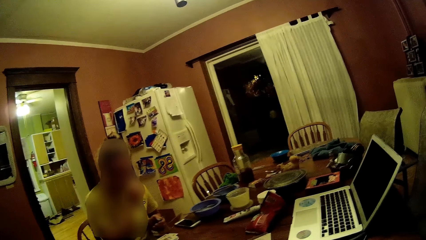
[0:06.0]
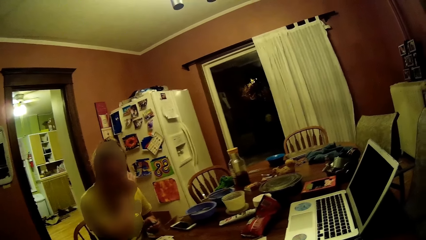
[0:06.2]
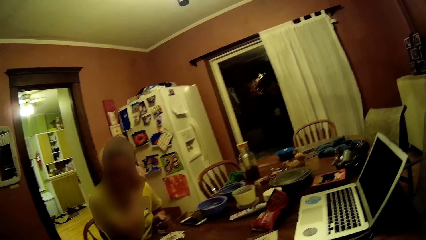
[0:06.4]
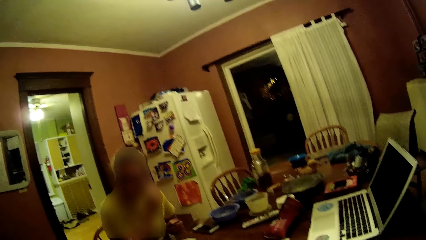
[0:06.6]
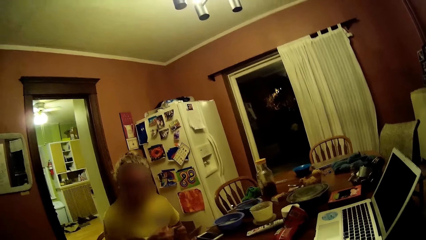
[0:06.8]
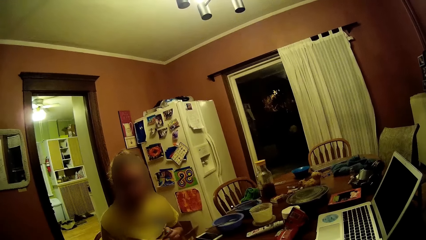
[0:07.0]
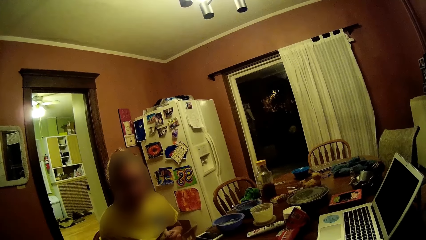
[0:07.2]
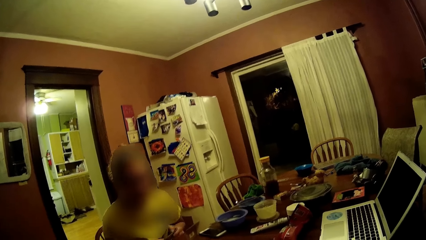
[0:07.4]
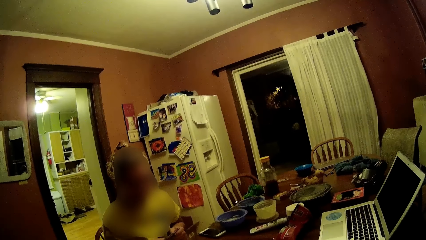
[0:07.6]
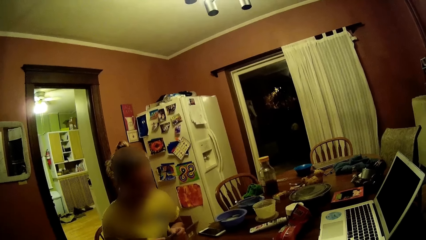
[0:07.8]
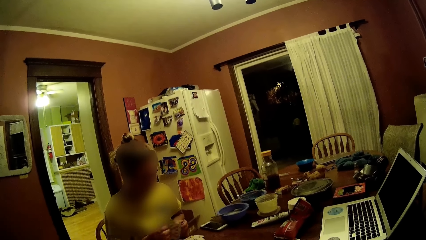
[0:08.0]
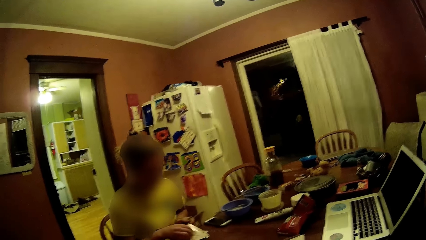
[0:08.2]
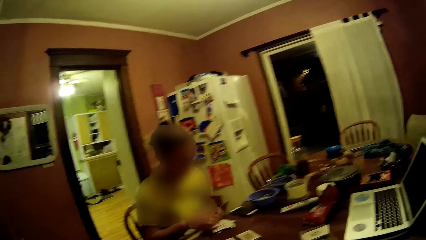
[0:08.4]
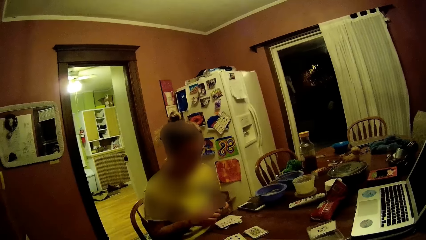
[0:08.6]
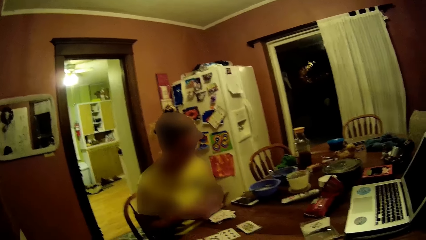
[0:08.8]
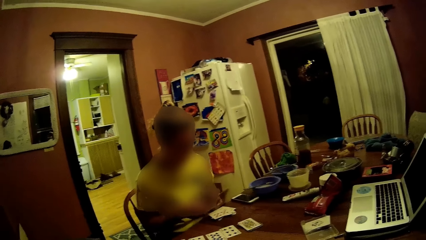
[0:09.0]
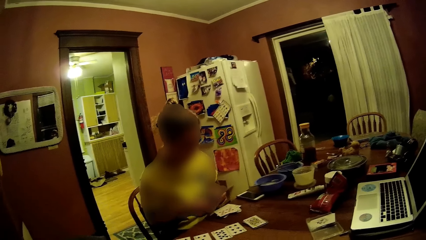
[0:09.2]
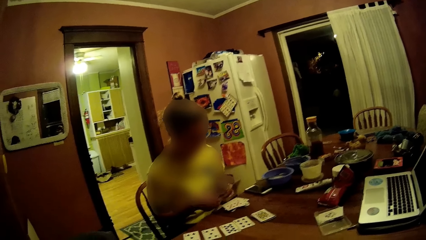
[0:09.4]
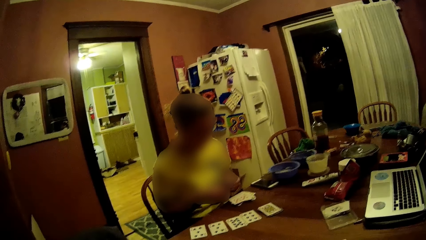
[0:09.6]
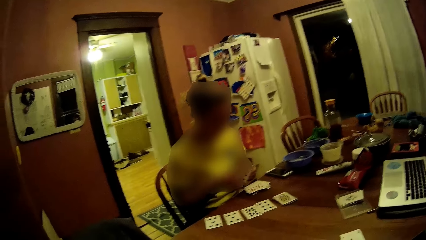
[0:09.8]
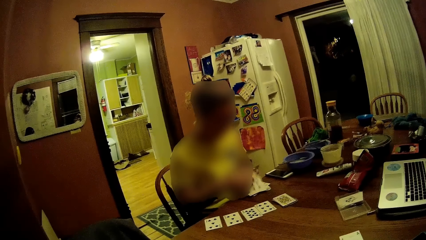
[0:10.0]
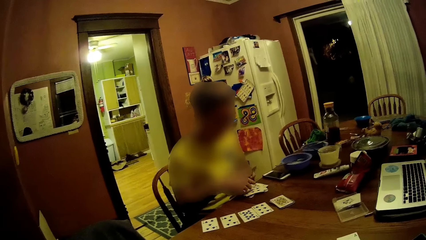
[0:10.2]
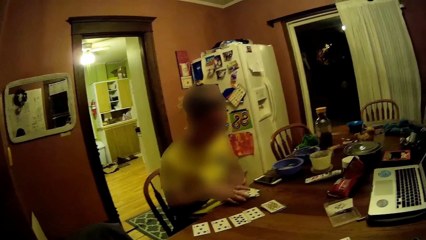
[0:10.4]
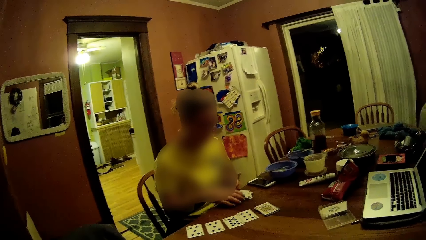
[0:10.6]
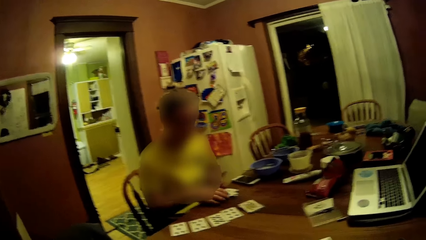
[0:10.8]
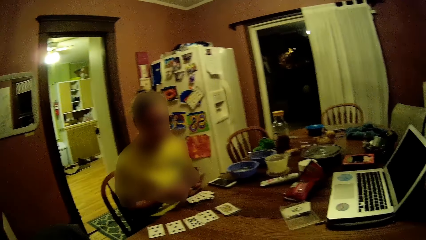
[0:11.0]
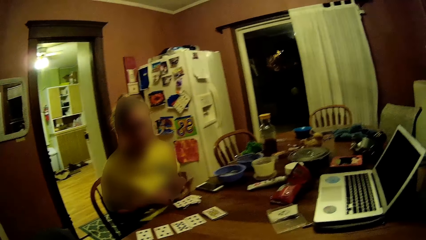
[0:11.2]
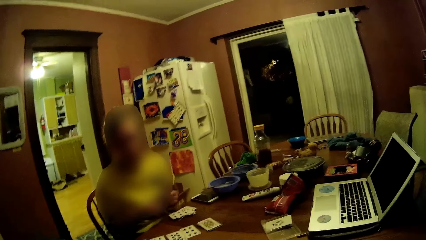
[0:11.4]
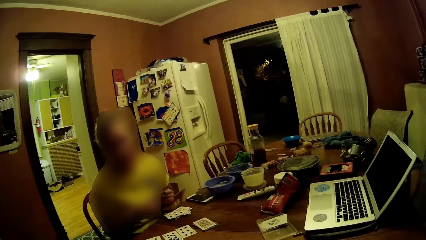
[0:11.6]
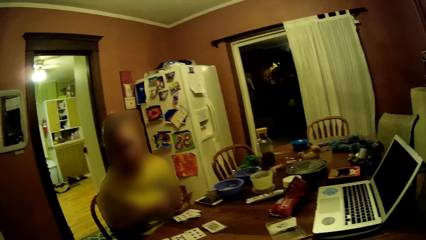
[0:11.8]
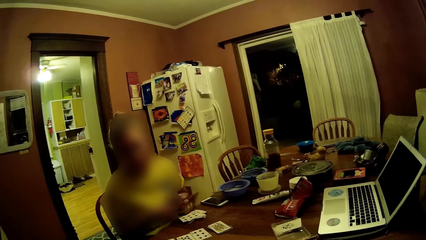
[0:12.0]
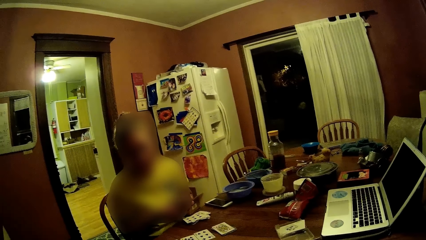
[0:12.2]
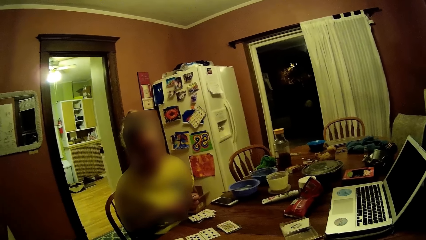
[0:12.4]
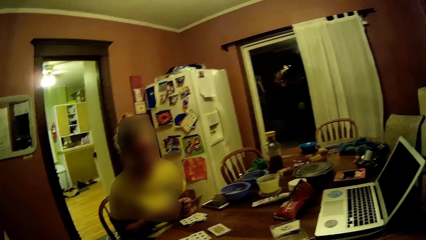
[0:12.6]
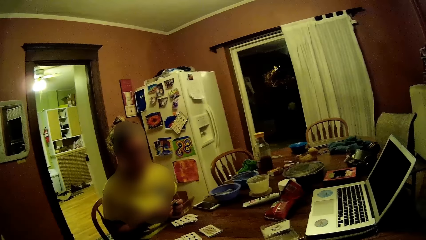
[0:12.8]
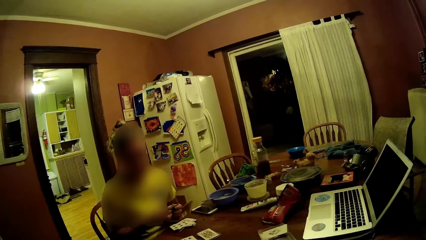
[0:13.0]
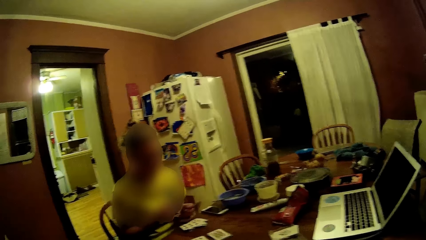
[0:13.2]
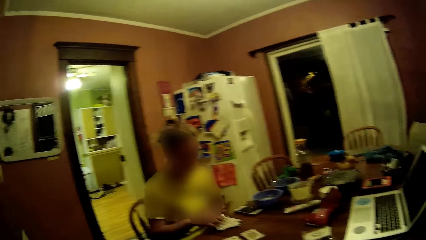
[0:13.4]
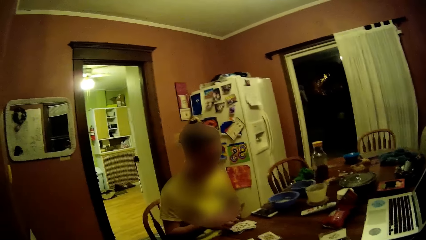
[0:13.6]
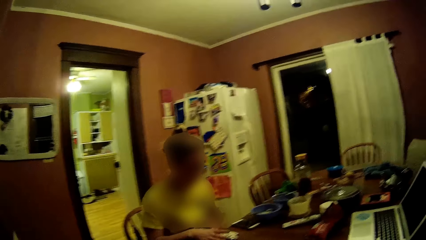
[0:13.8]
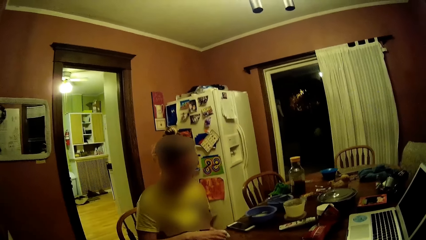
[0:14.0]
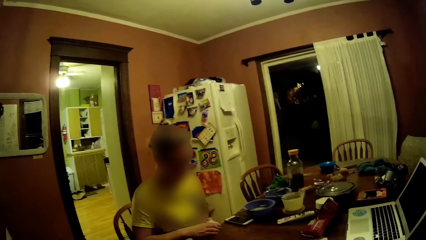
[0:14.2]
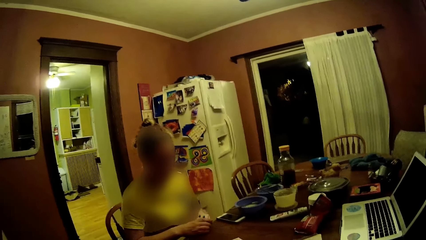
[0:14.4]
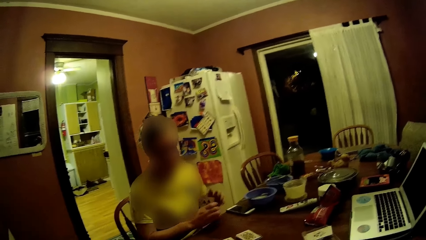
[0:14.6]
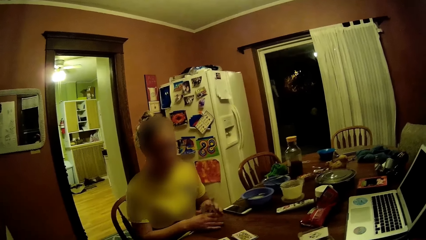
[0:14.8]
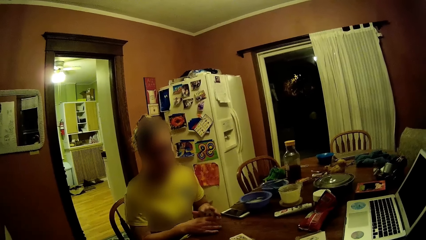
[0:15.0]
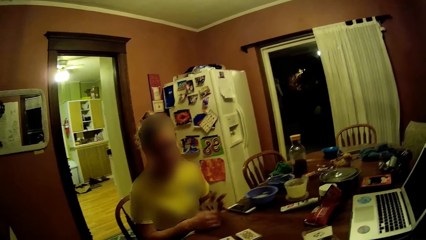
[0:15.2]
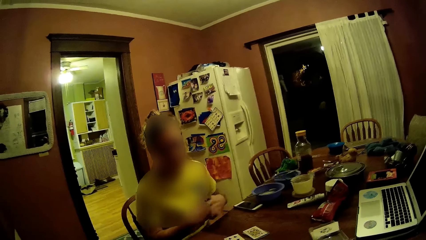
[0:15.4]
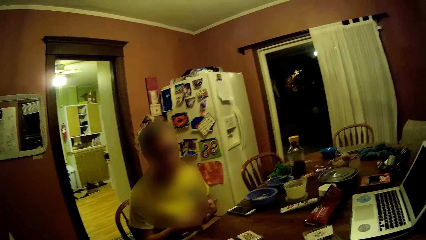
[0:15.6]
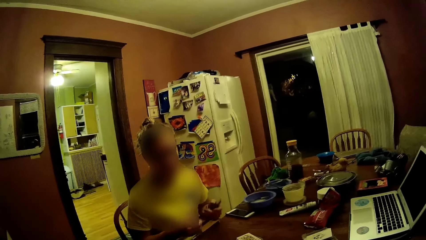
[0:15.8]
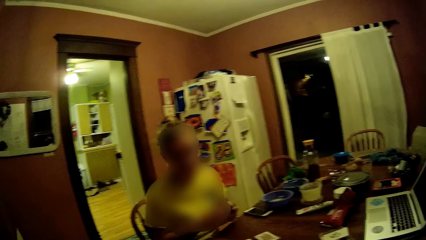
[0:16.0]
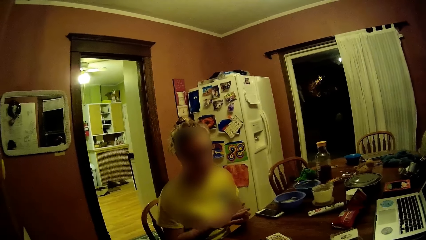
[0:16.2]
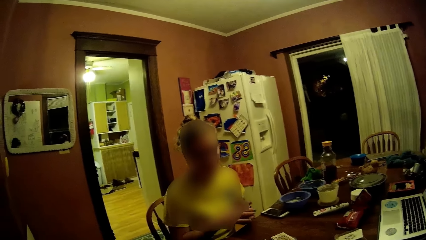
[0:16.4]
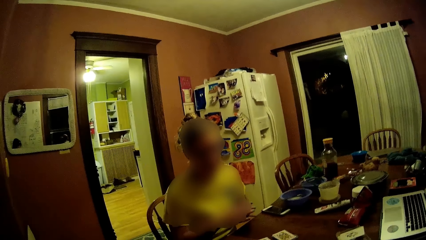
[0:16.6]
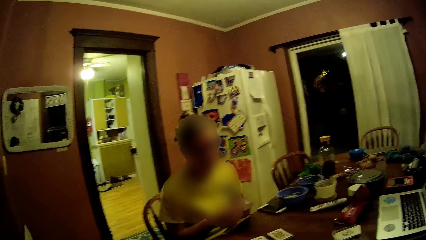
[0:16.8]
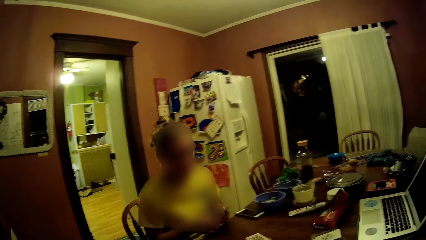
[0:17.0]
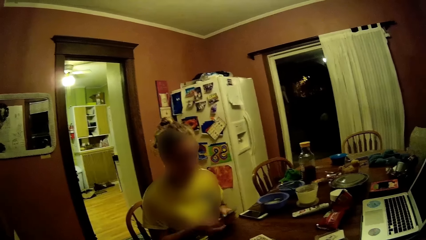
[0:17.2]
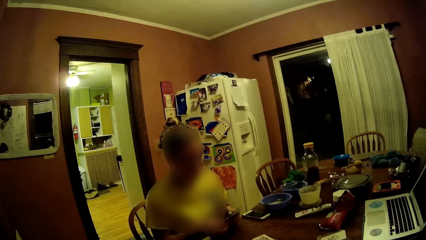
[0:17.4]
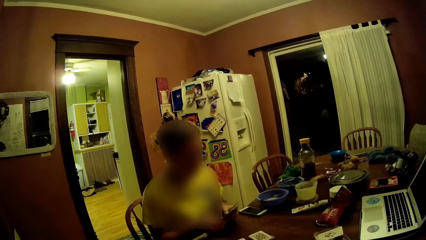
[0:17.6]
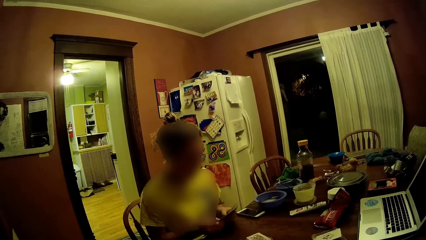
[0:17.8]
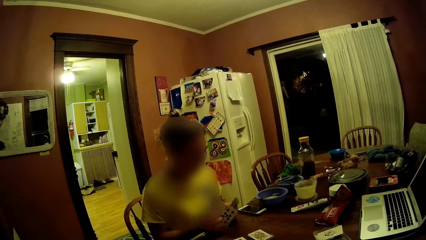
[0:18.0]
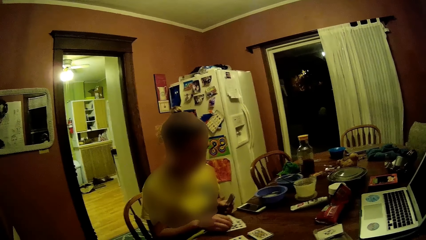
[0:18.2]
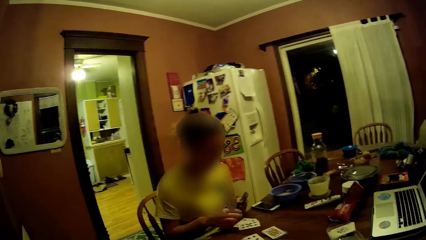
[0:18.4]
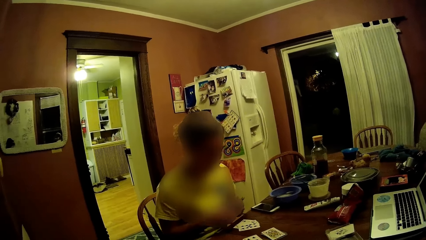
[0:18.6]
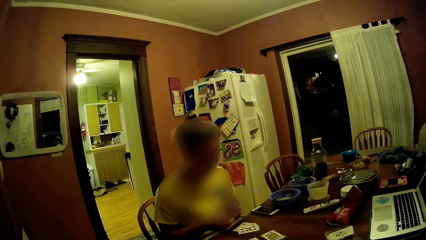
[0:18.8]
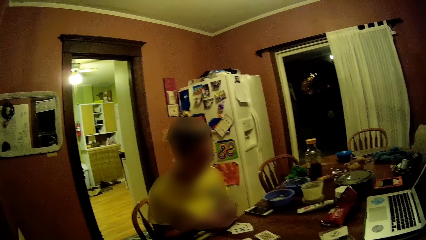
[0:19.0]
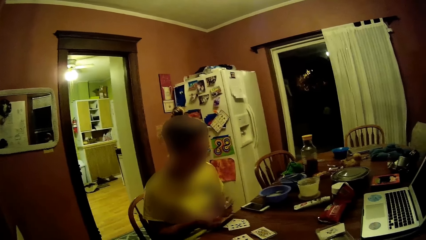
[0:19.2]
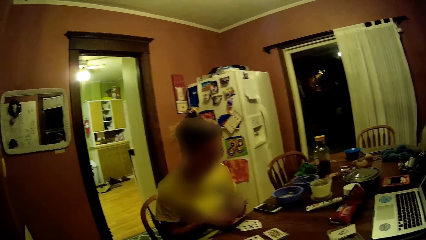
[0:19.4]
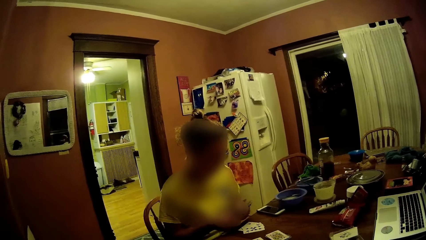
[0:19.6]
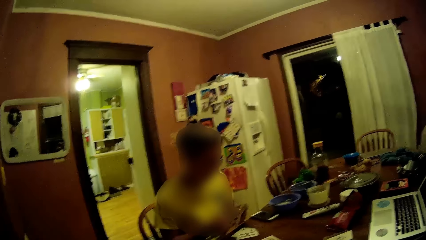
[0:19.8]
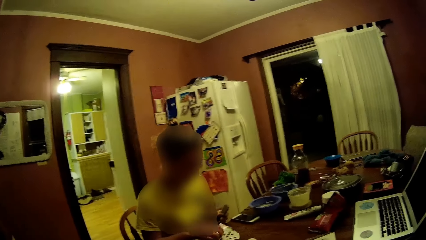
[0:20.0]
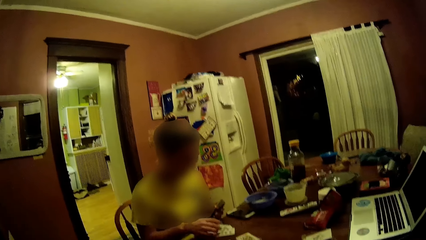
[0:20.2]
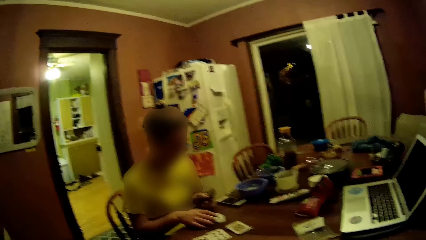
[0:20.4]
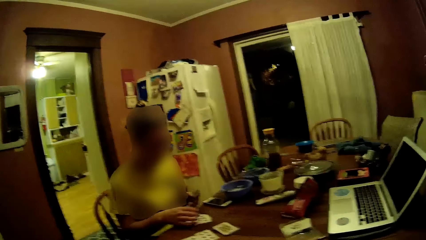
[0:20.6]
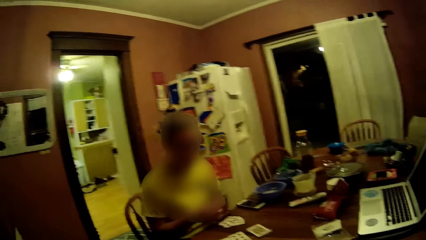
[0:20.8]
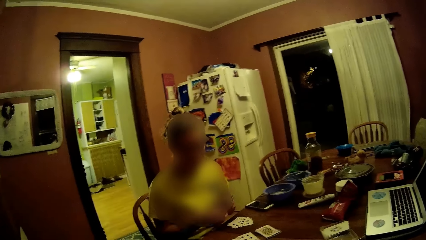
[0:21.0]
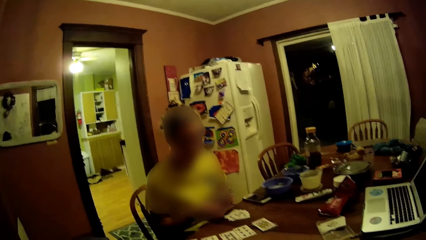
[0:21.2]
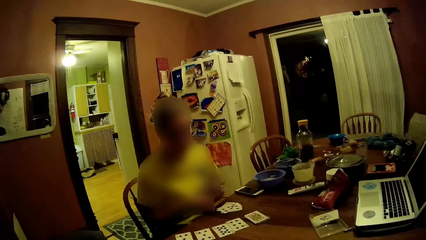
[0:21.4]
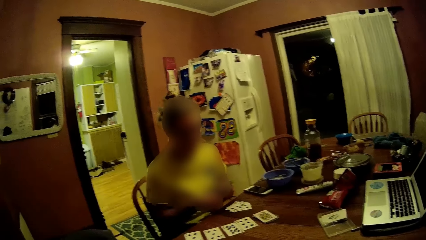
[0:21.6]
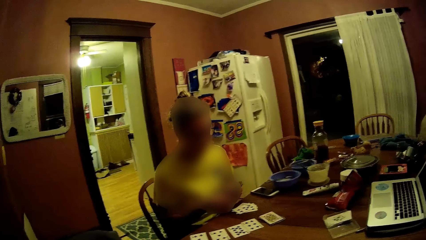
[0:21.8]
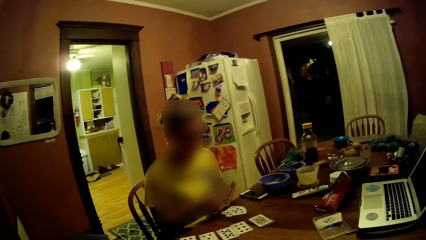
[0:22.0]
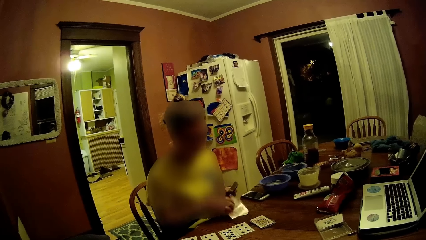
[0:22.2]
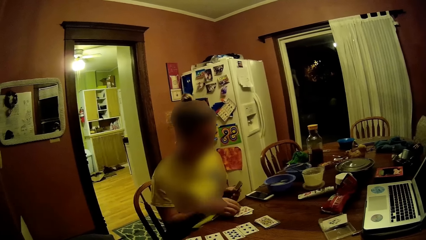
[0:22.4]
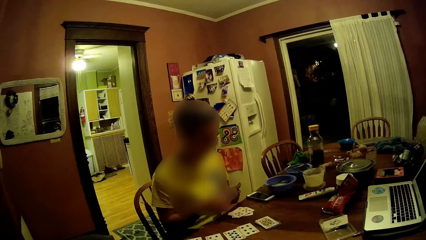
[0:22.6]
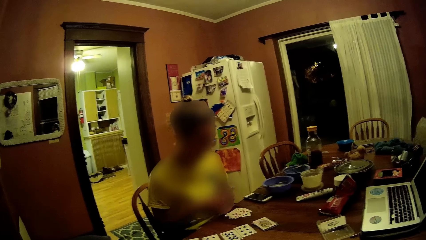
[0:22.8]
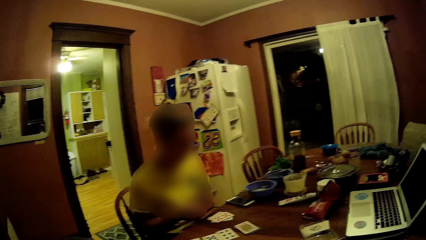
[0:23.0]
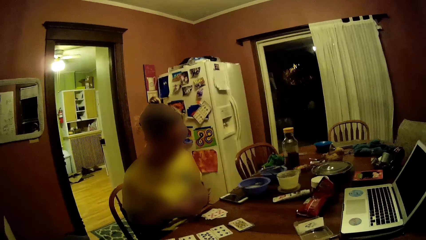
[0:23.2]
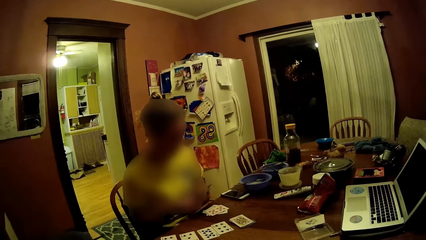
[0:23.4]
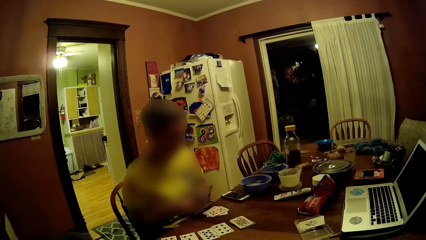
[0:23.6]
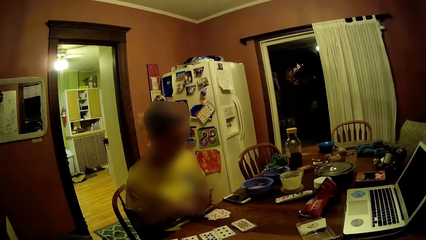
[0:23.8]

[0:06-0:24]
A woman touches the face and puts the cards on the table. The woman gathers the pack of cards on the dining table with her right hand. The woman holds the pack of cards with both hands. The woman places cards from her left hand on the dining table with her right hand.
